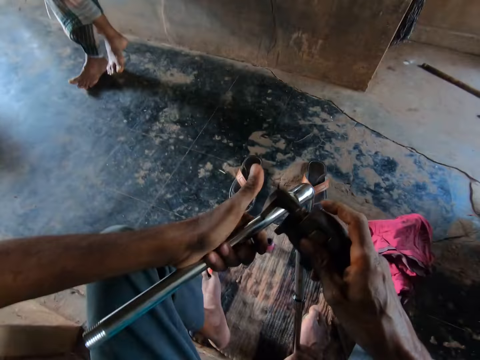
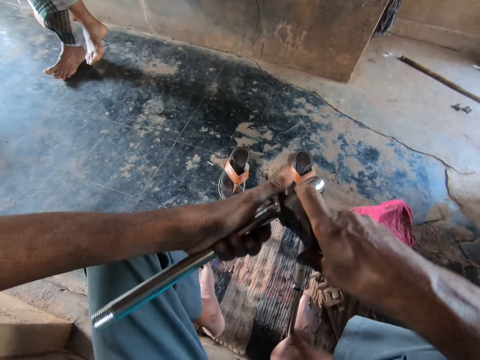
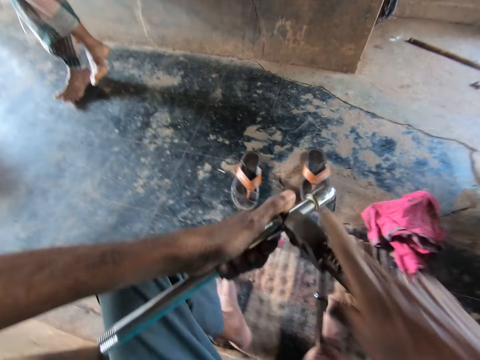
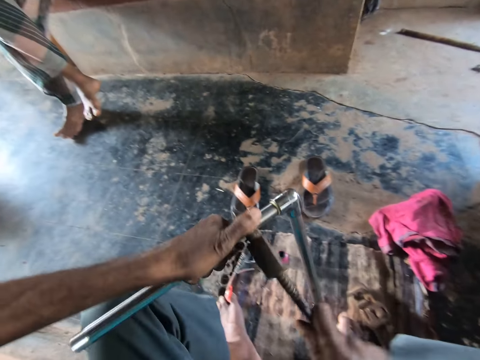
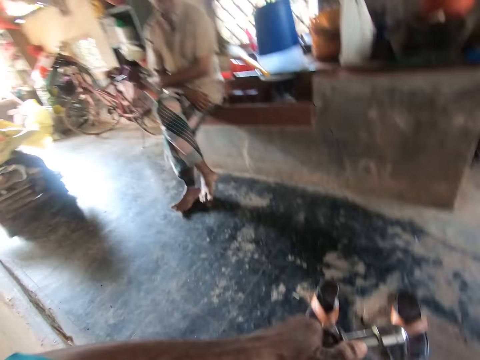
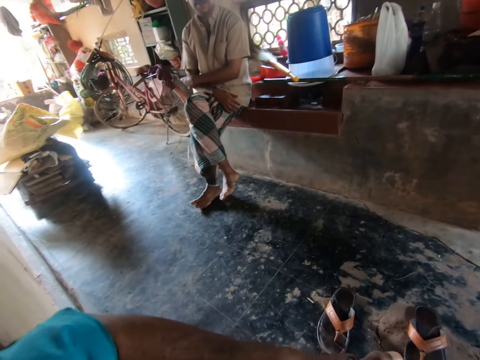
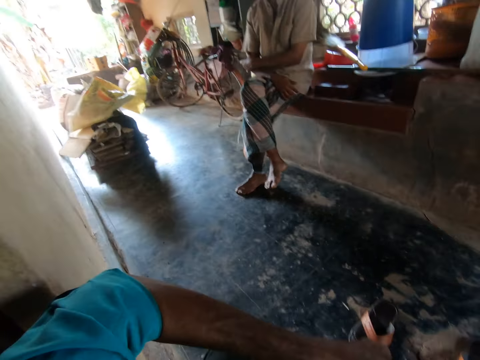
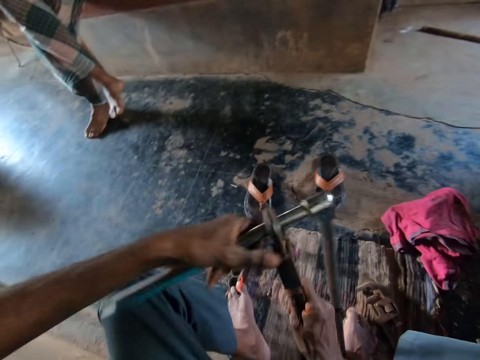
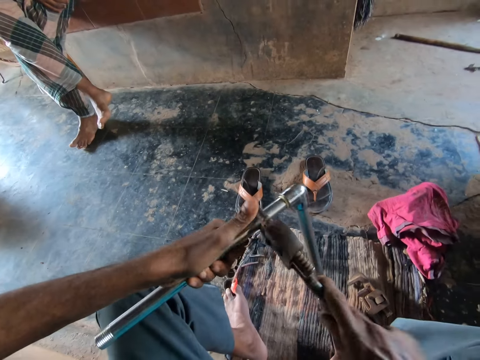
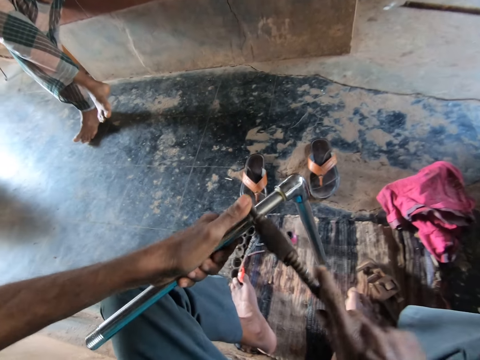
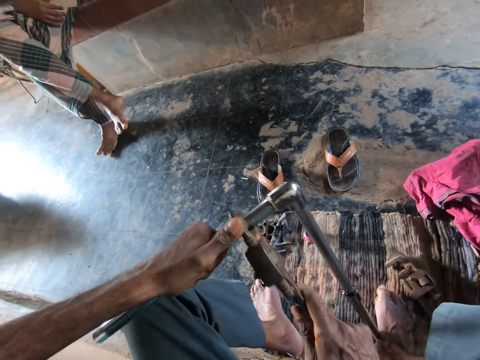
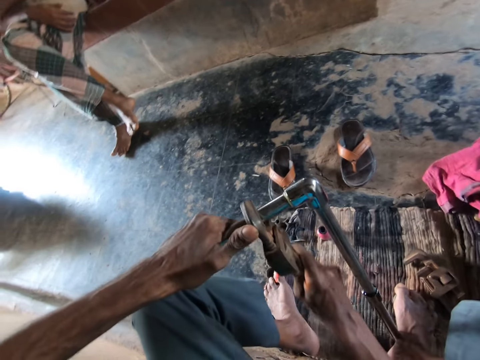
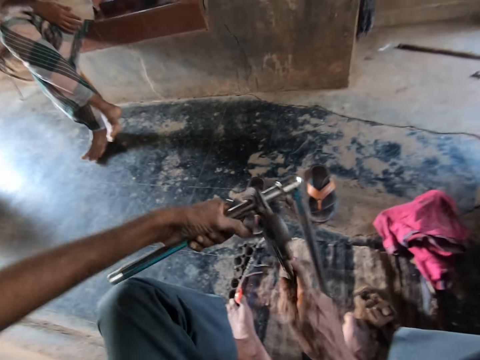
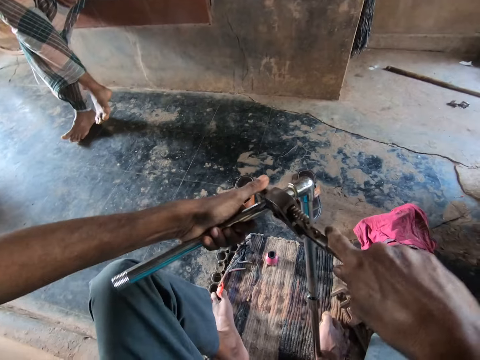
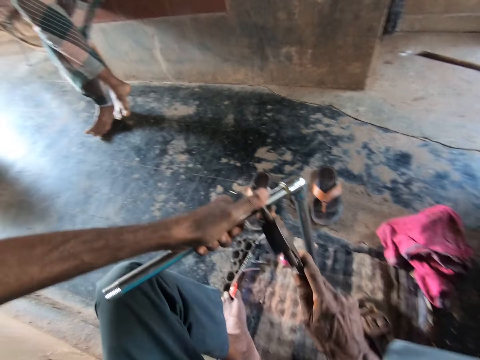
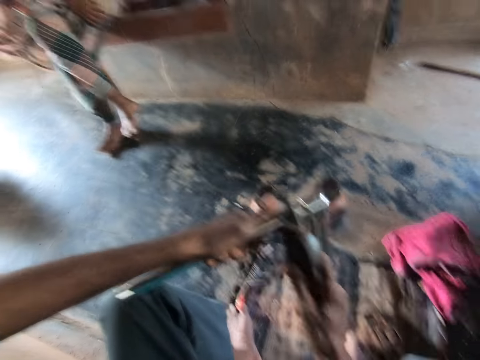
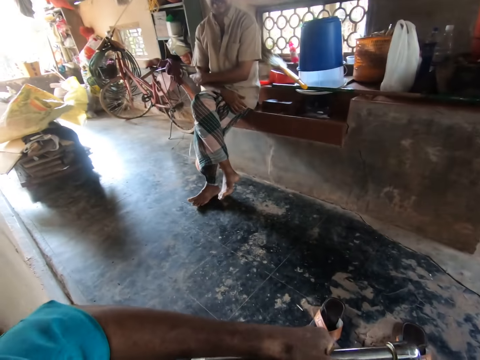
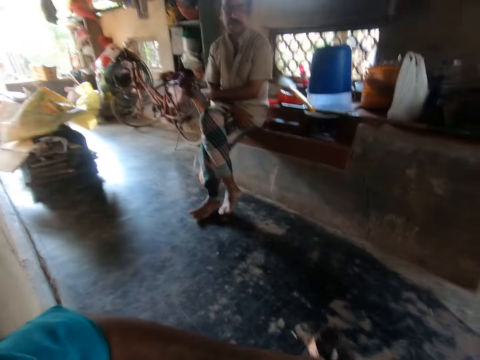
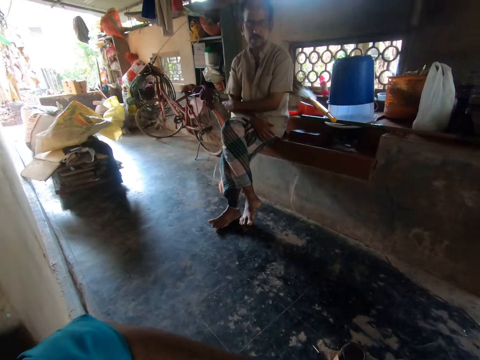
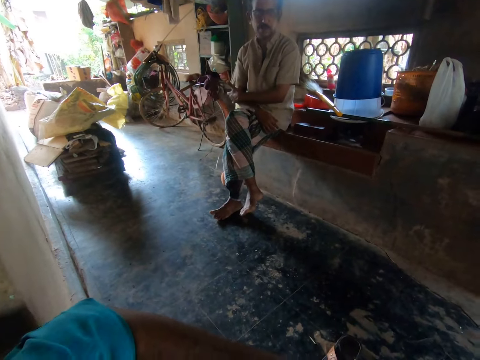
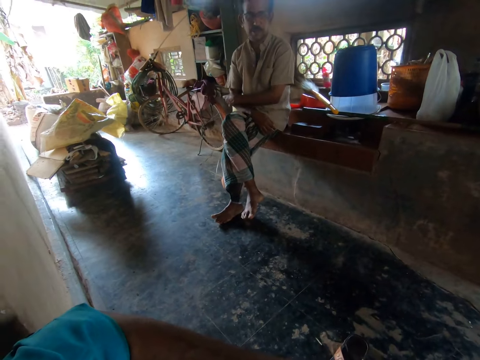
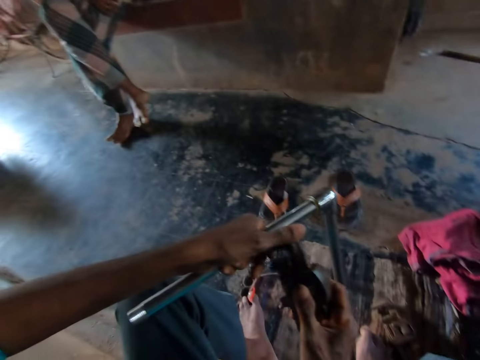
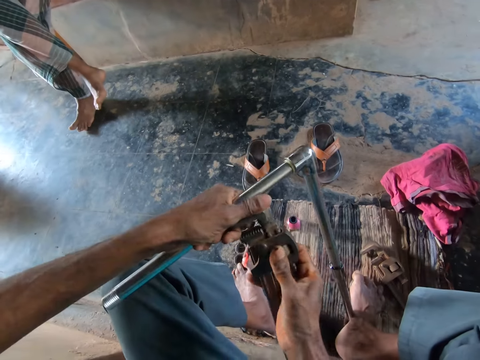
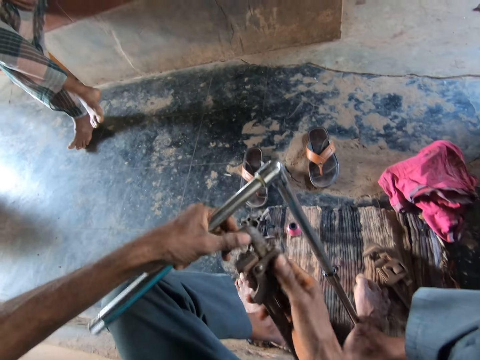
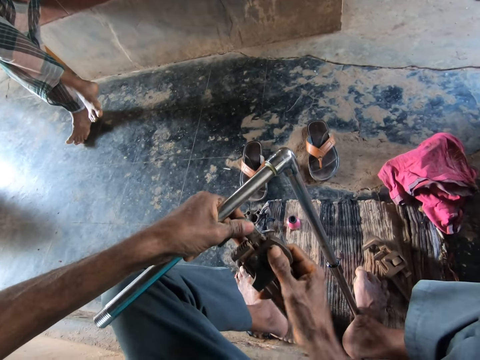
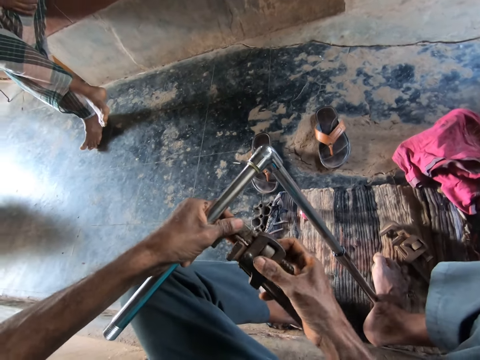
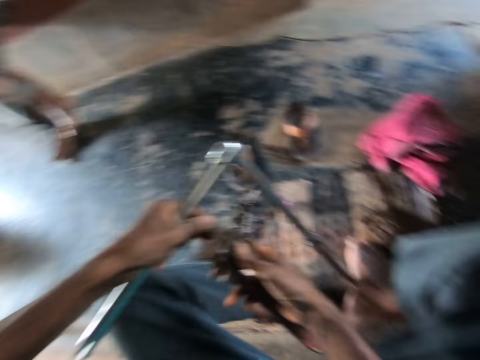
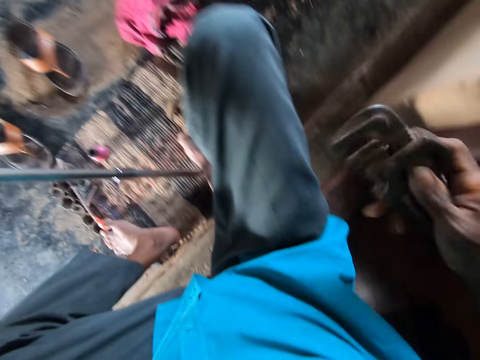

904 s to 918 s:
The camera wearer tightens a rod with a wrench. He tightens the rod with the wrench again. He adjusts the pipe wrench in his left hand with his right hand.

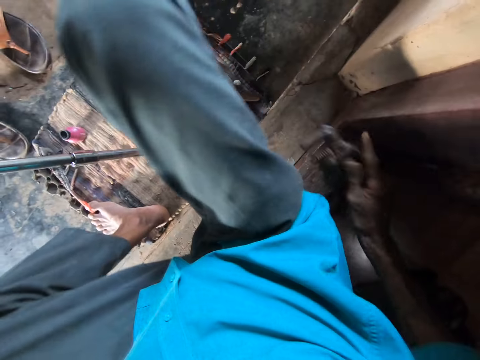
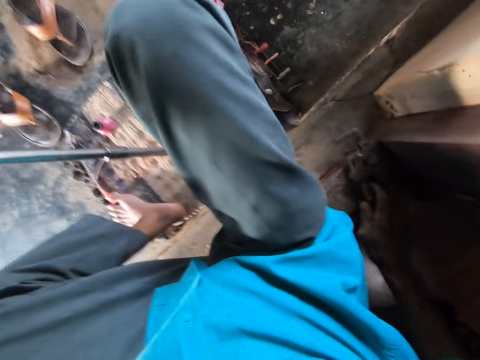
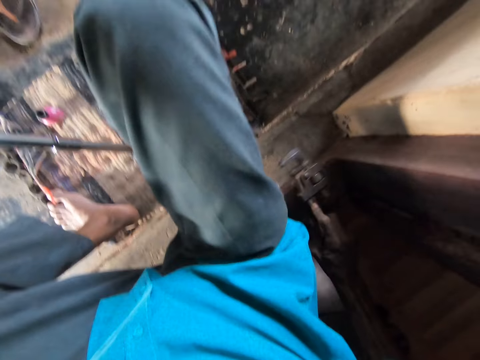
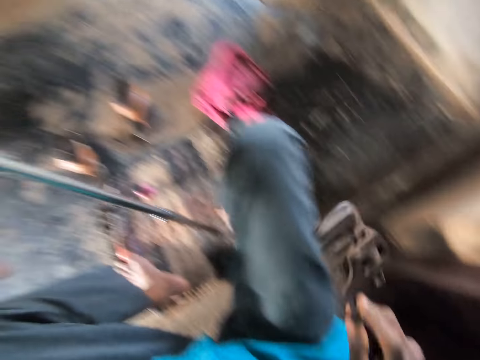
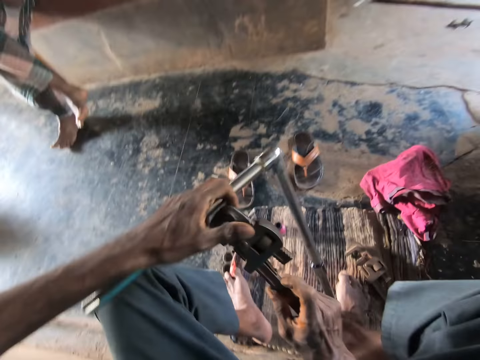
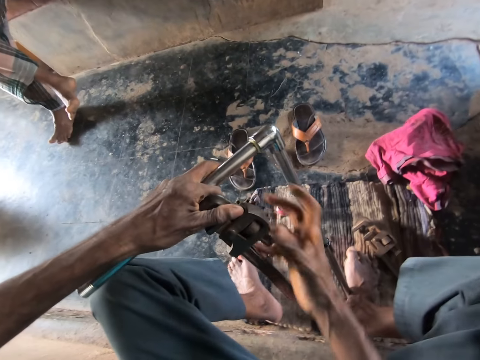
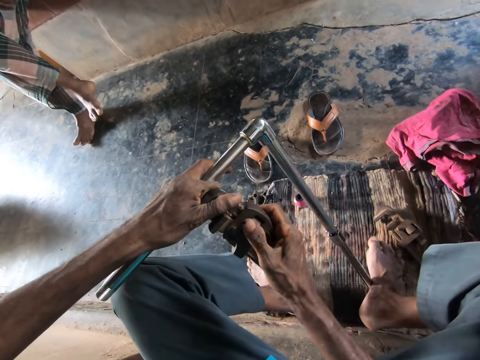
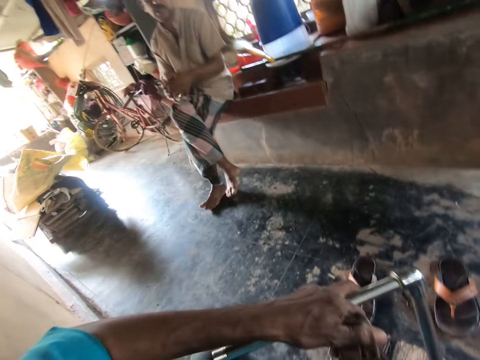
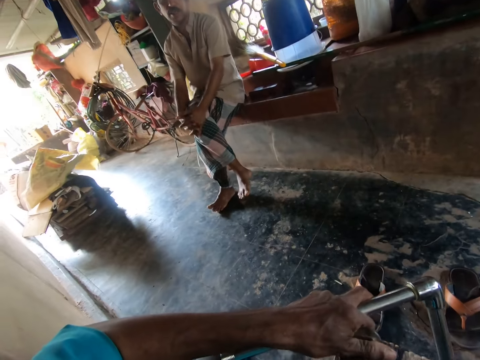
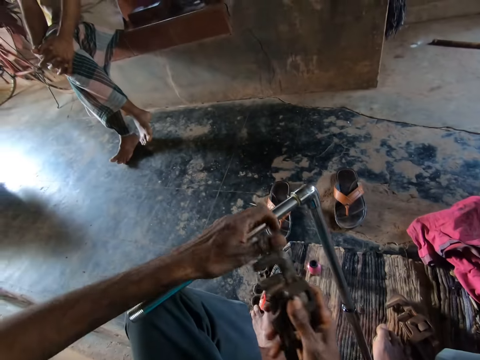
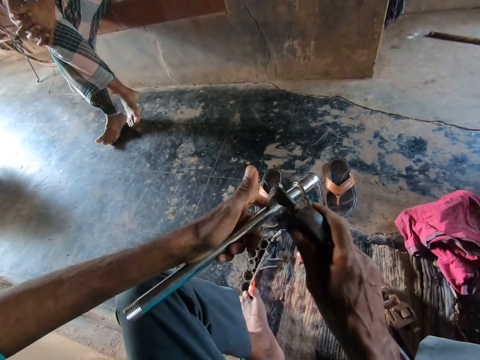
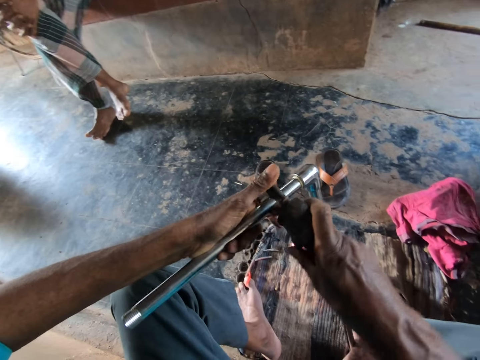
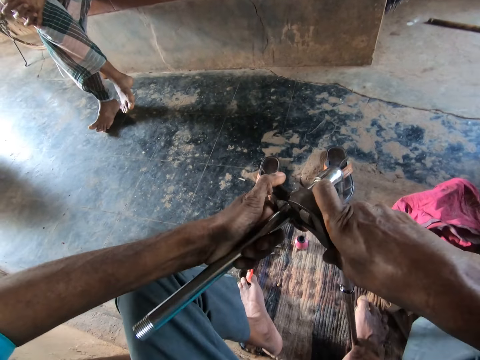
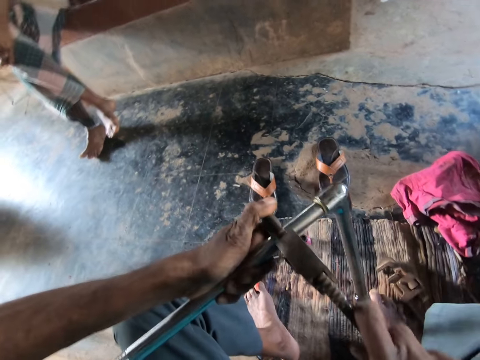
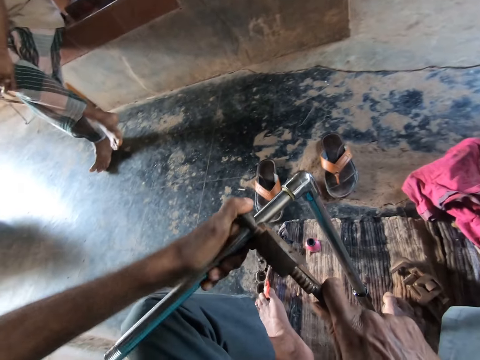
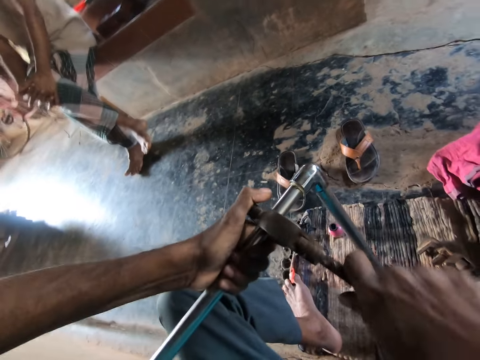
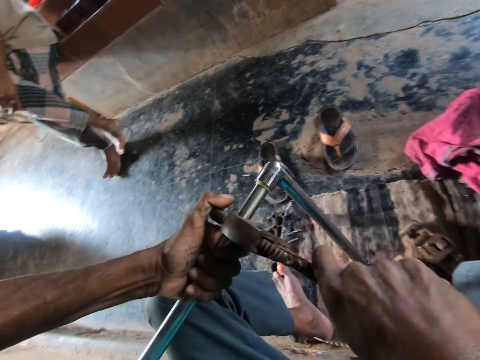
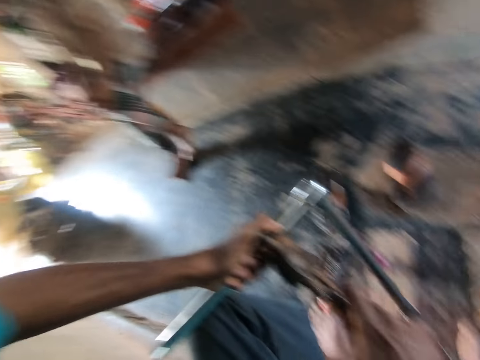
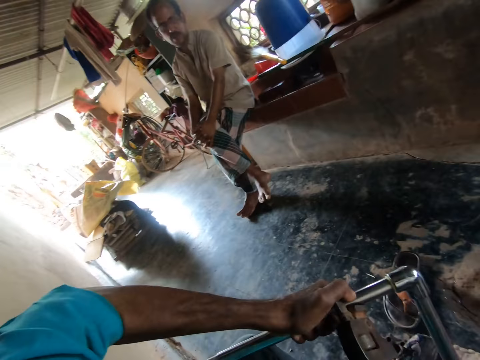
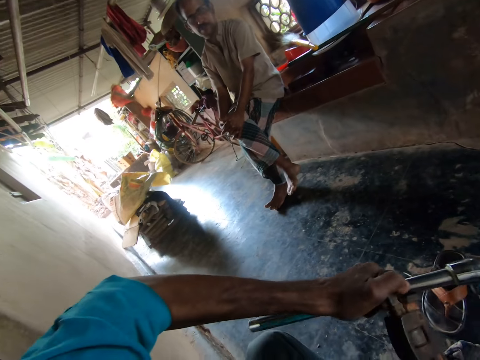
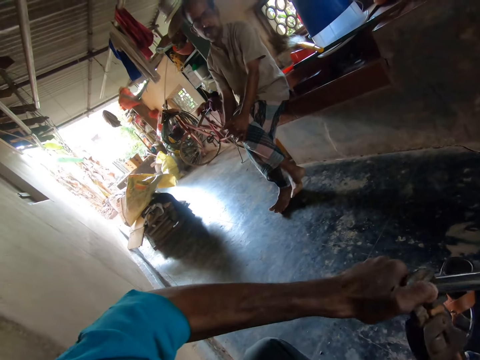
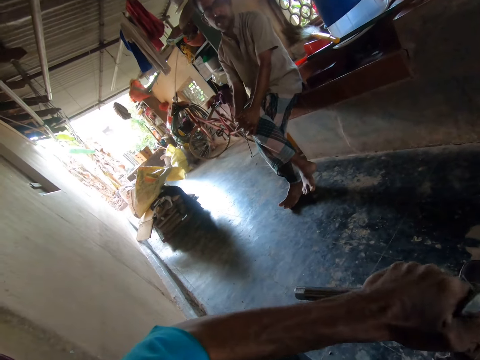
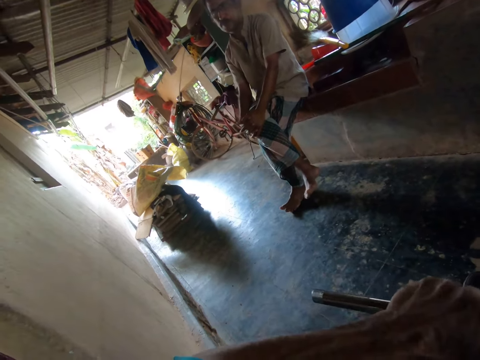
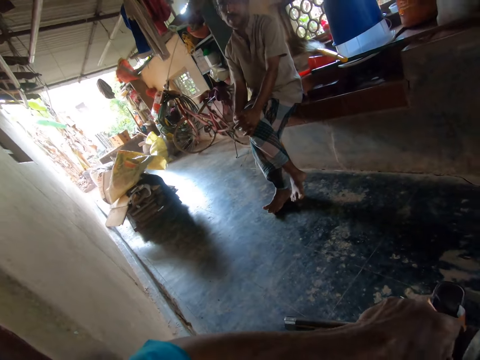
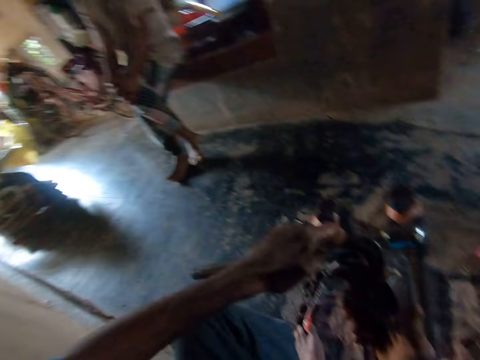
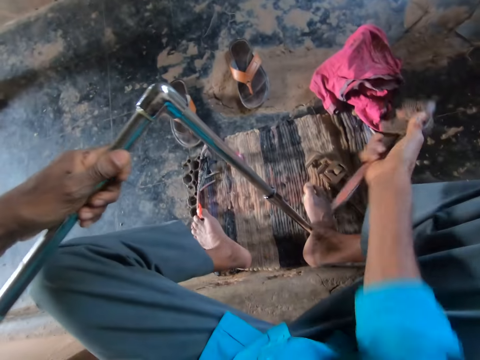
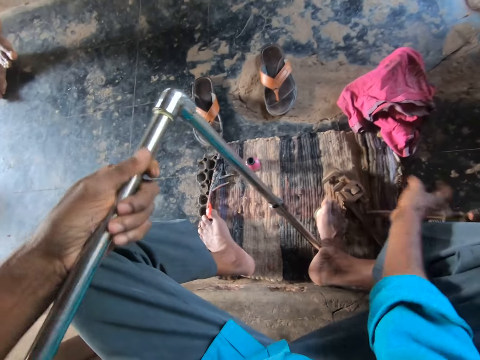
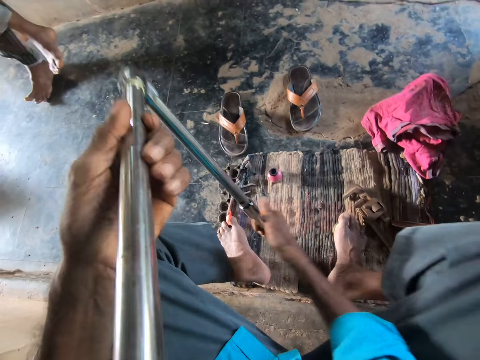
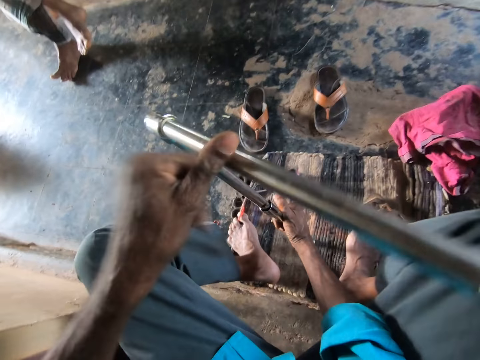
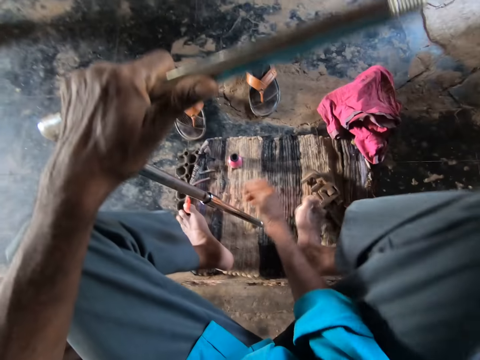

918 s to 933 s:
The camera wearer hits the pipe wrench on the floor with his right hand. He hits the pipe wrench on the floor again. He holds the pipe wrench in his left hand. He adjusts the pipe wrench in his left hand with his right hand. He tightens the steel pipes with the pipe wrench in his right hand. He drops the pipe wrench in his right hand on the floor. He turns the pipe in his left hand with both hands.
